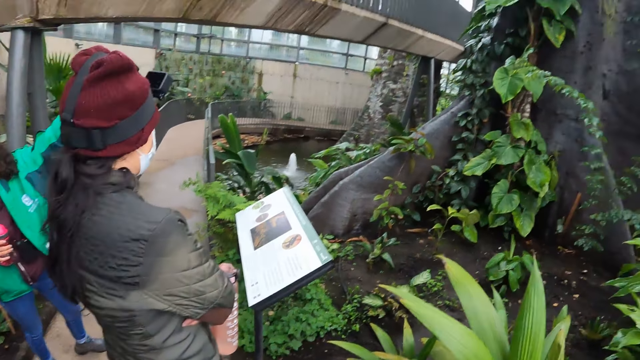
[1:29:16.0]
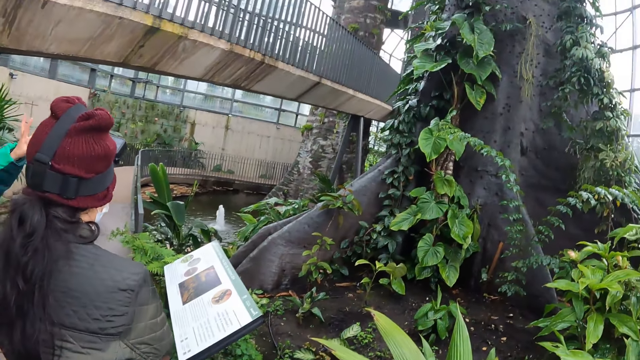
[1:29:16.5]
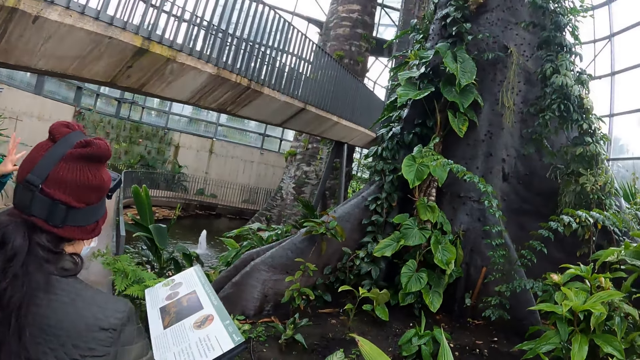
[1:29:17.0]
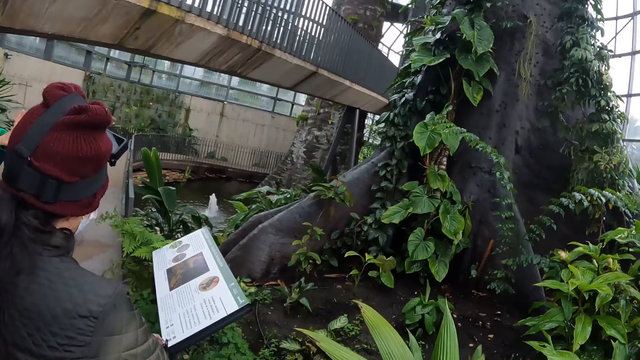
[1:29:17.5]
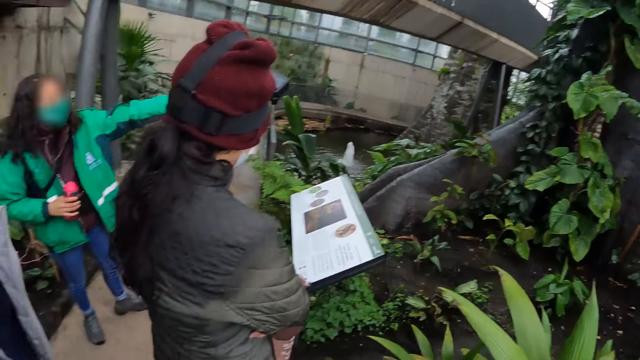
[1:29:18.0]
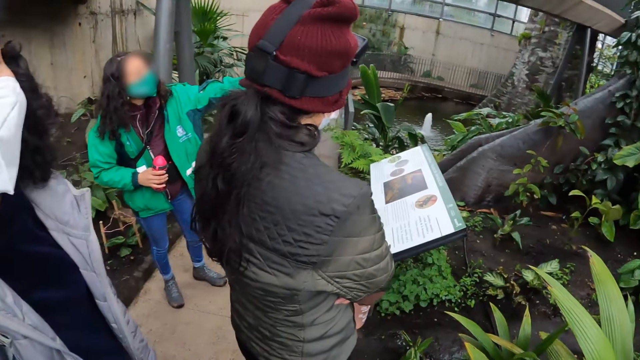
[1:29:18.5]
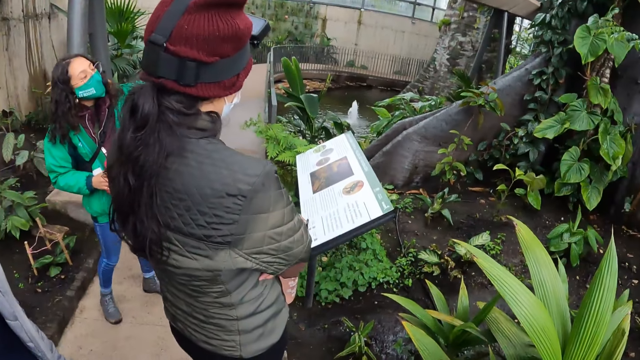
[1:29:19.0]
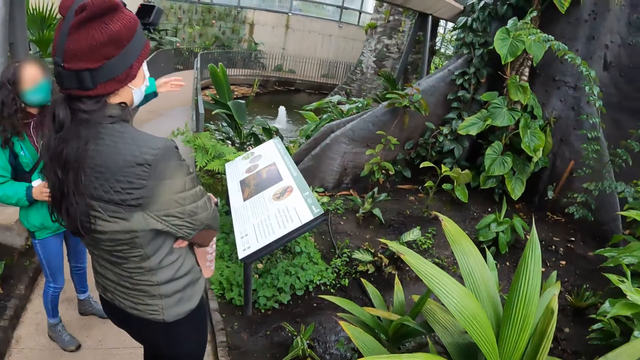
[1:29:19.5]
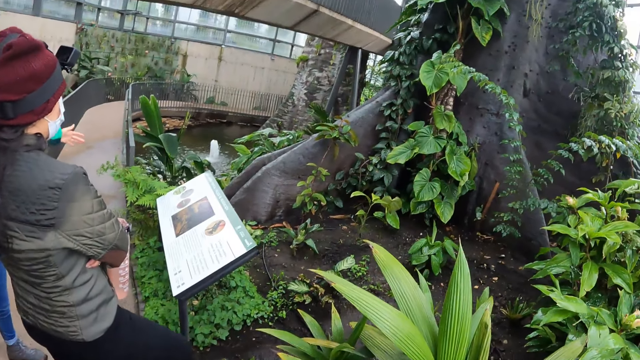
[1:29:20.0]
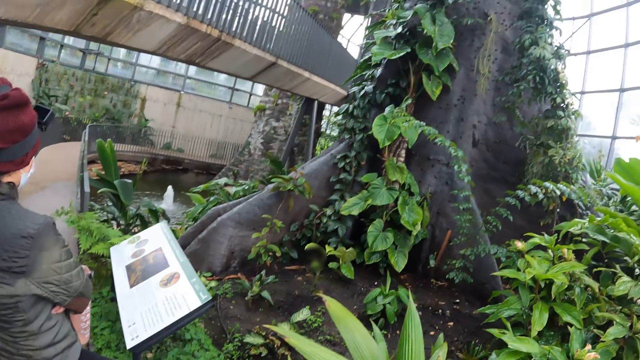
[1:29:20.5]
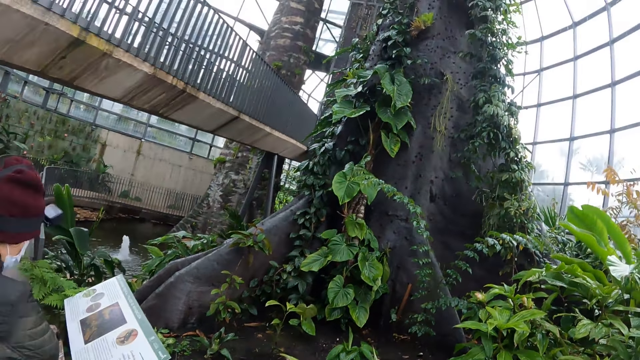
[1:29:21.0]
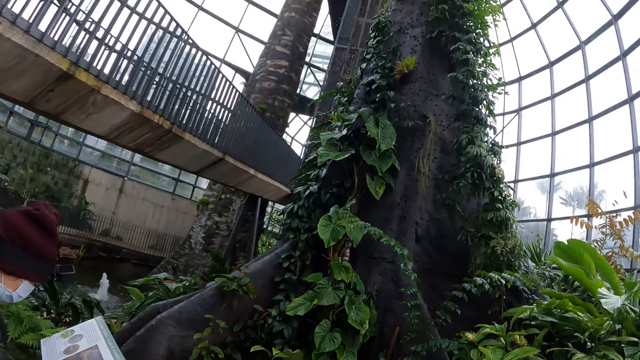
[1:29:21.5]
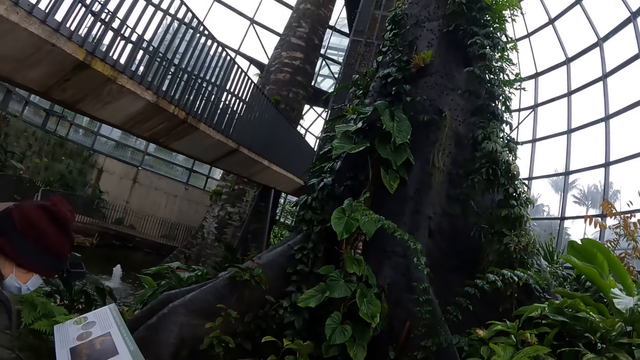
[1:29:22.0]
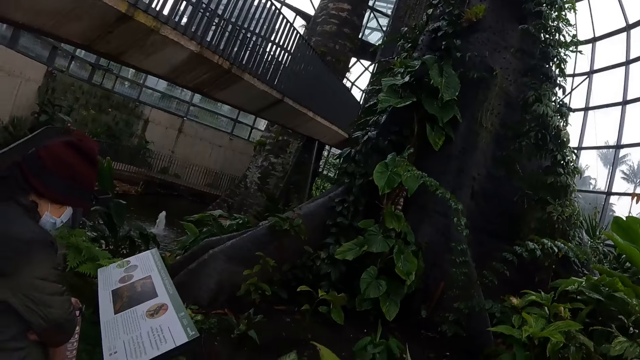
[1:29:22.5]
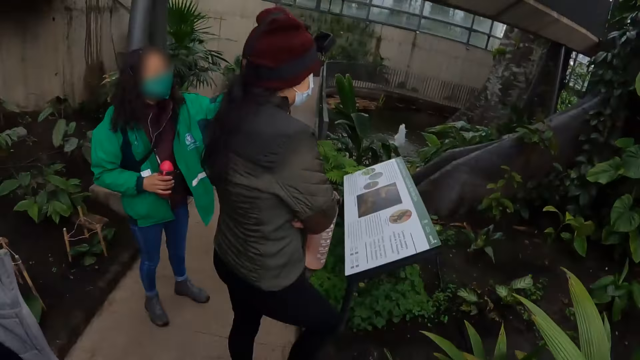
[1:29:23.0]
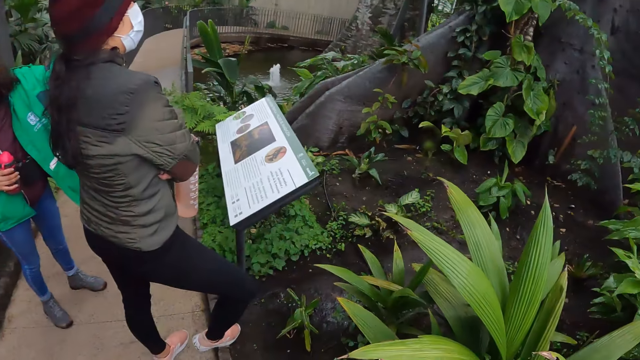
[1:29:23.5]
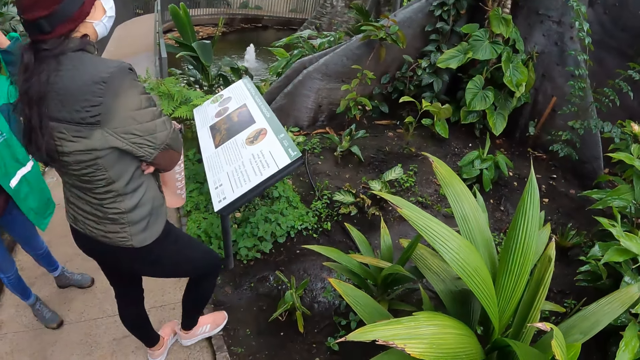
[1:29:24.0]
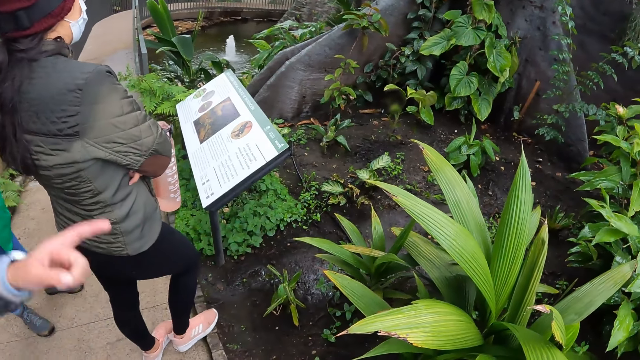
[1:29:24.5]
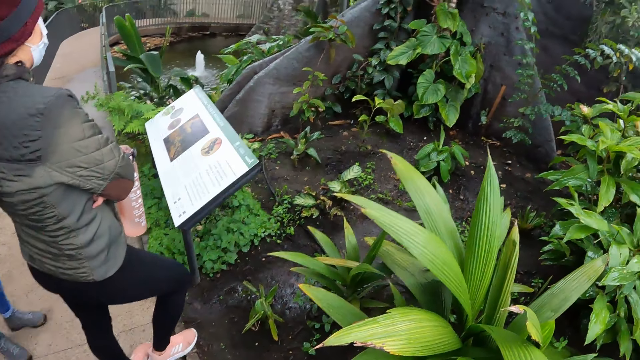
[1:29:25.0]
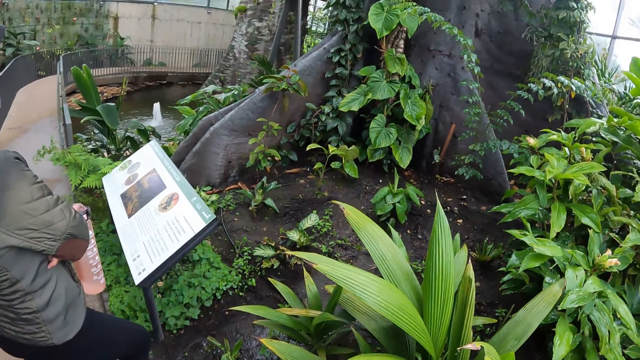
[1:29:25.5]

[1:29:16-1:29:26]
A lady points at a tree. The camera wearer looks around.

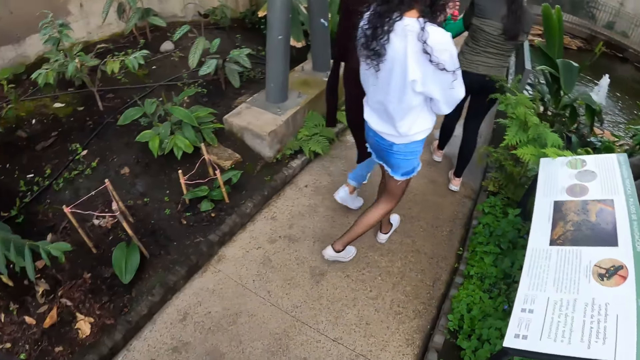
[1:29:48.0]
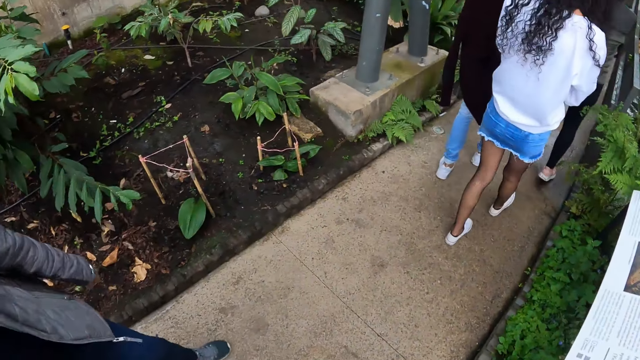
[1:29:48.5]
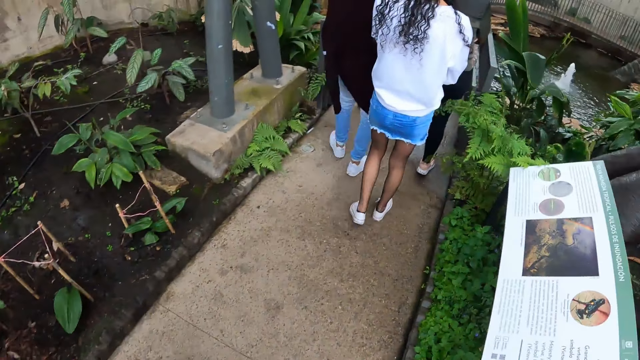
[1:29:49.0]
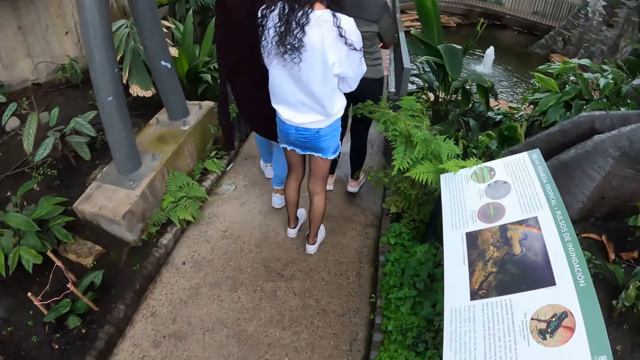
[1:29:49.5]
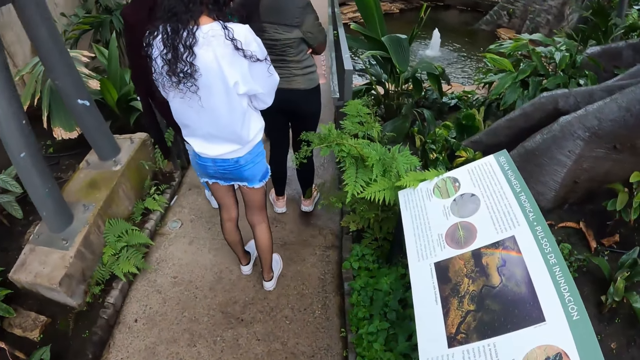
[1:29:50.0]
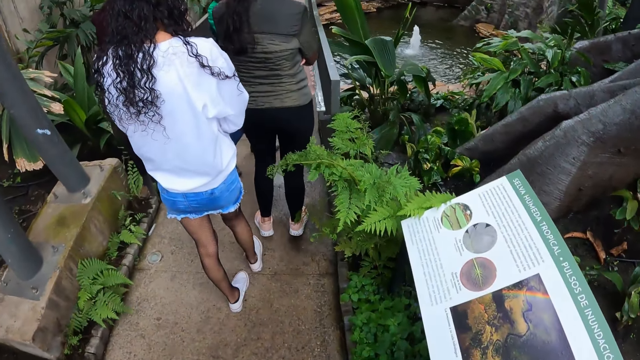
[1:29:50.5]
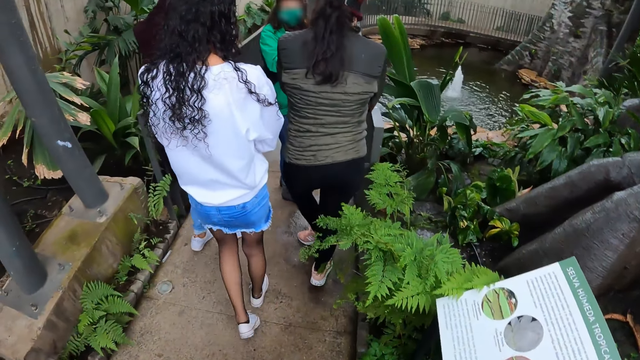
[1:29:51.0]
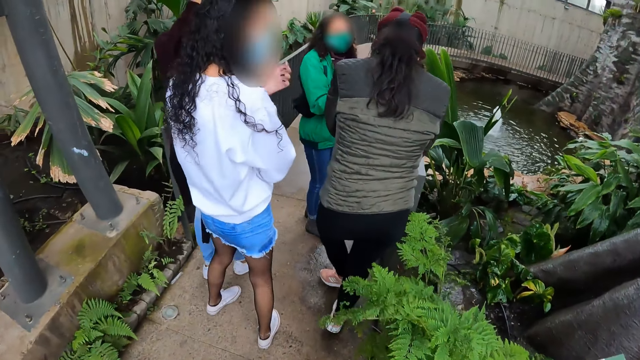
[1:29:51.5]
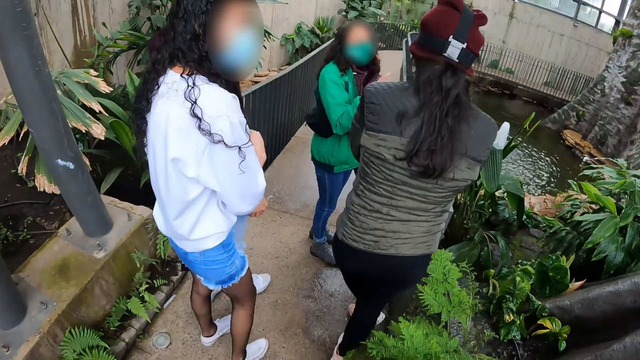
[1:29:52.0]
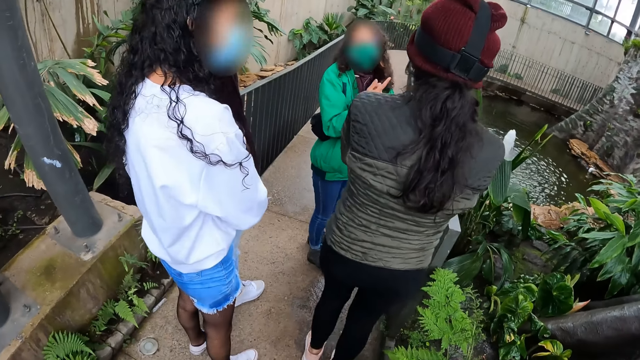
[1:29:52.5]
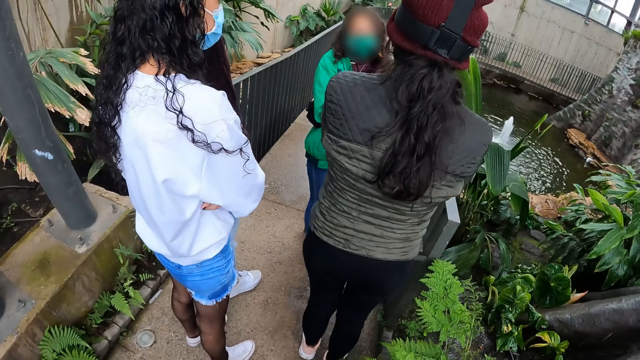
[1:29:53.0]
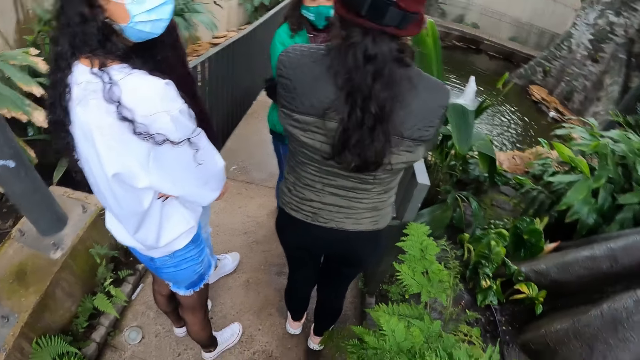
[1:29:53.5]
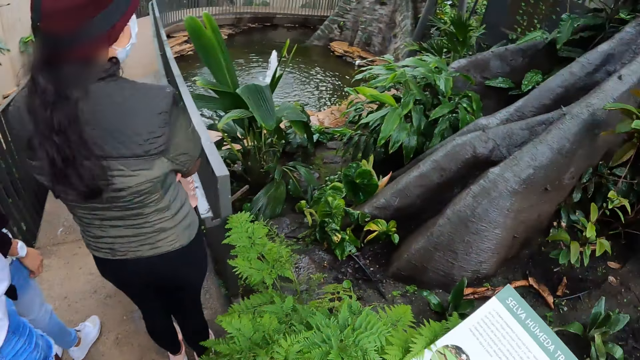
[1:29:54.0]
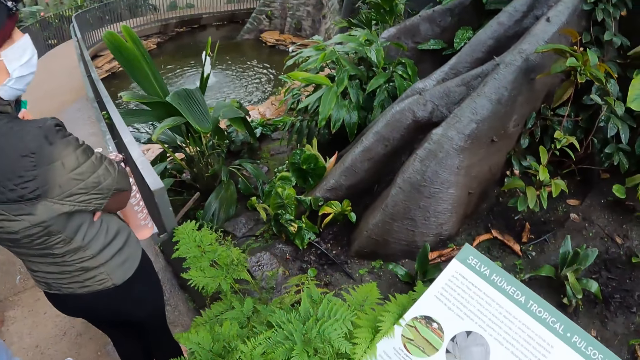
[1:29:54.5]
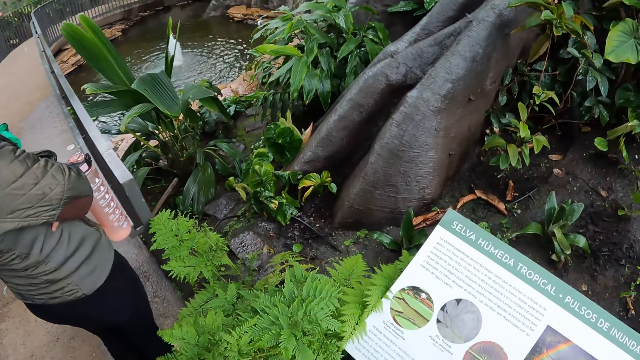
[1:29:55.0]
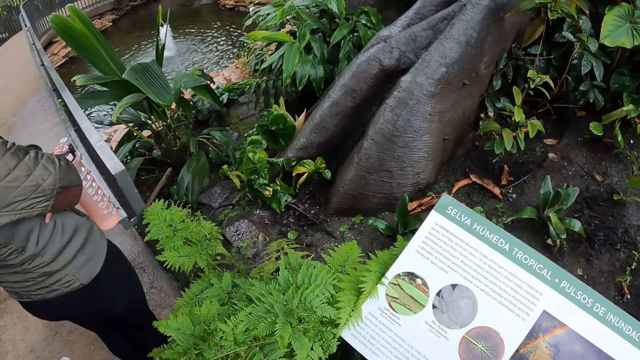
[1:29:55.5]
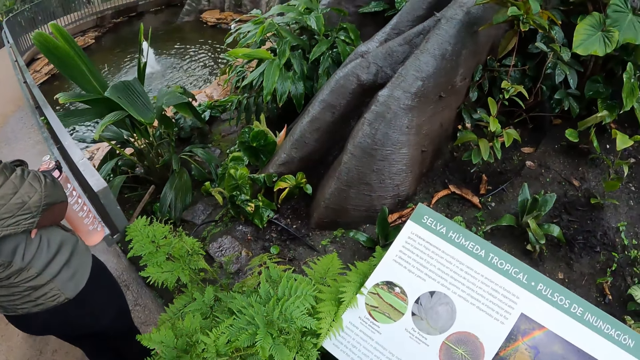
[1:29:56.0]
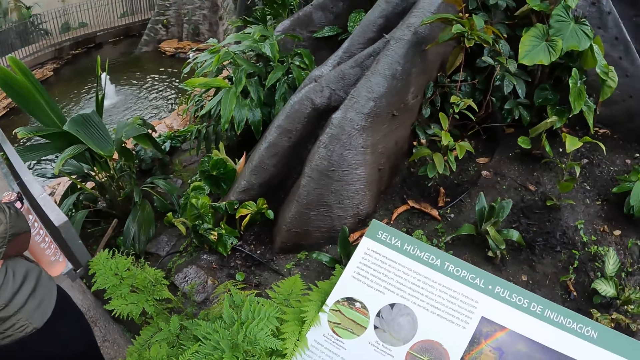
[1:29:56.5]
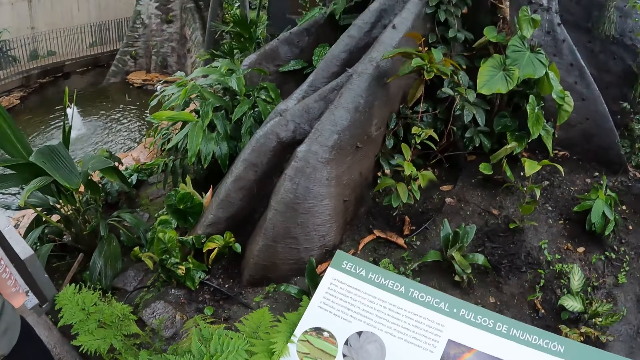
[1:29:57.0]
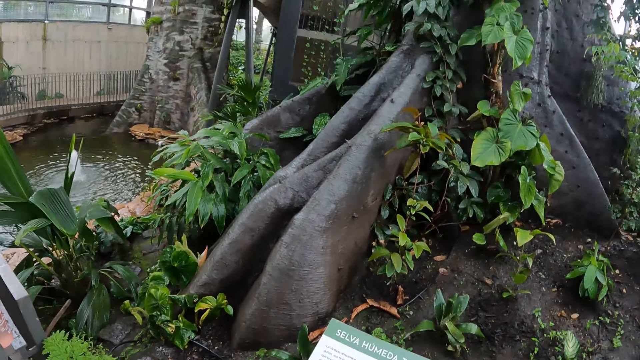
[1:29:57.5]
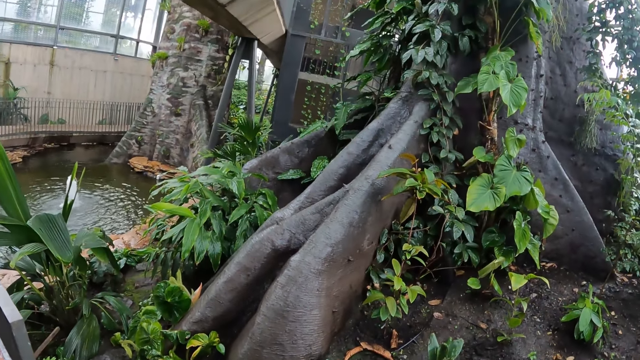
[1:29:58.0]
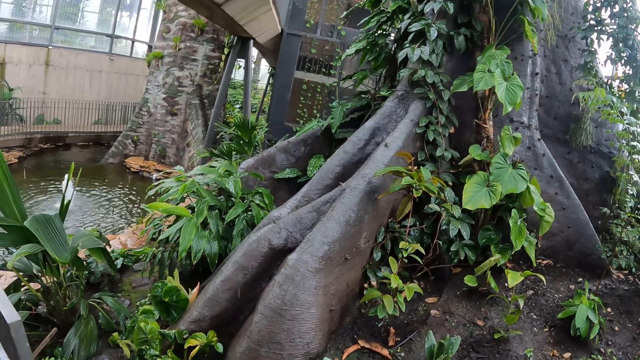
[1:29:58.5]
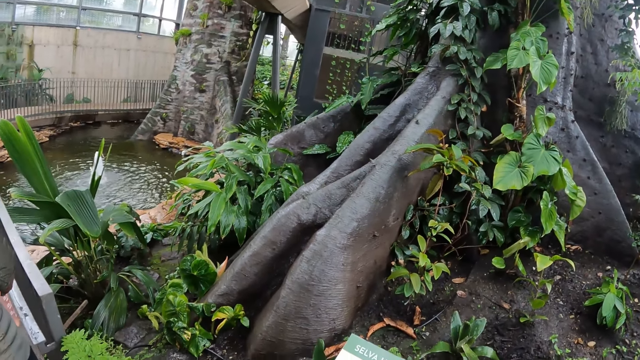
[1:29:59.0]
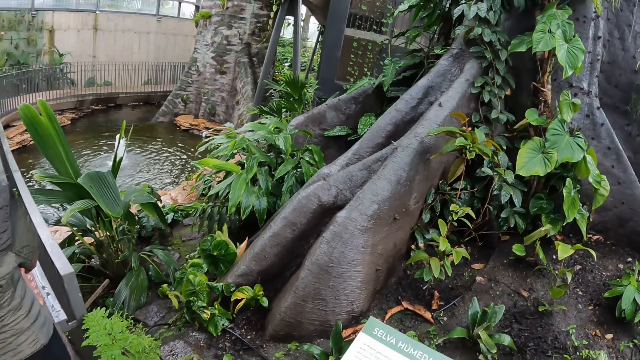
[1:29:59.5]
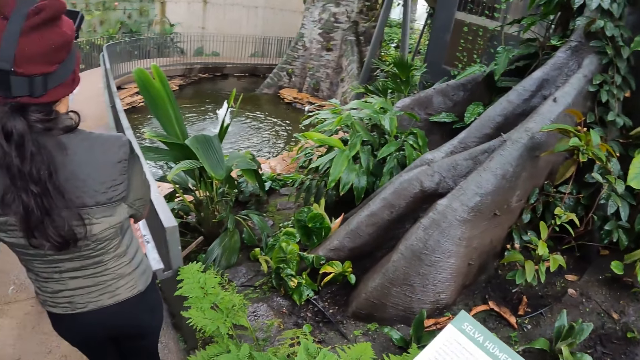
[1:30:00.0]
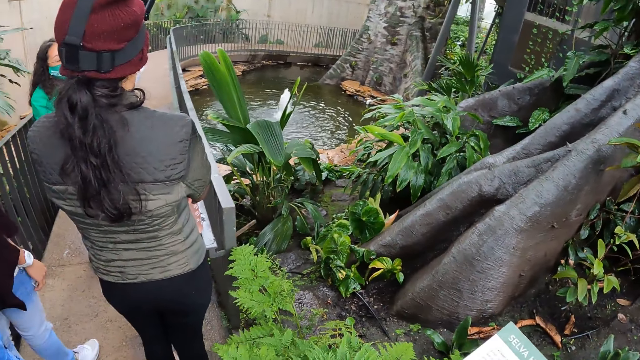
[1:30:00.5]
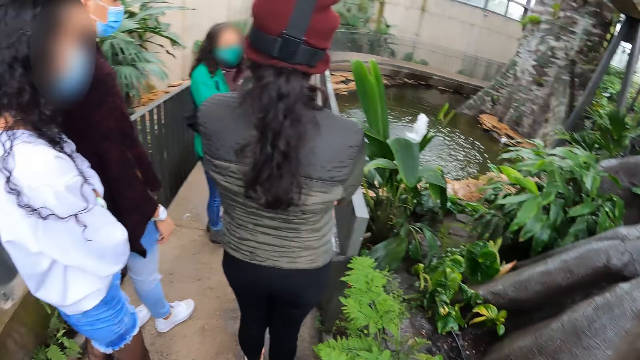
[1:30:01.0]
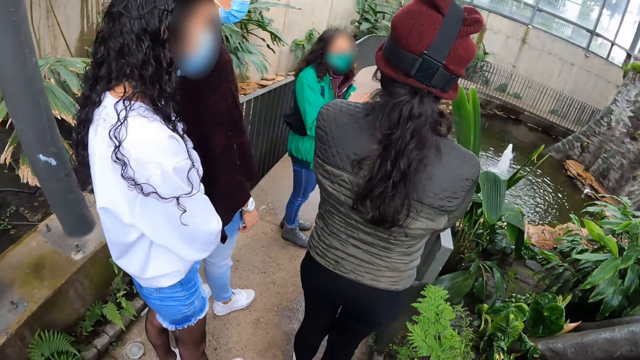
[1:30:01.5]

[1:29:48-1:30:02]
The camera wearer walks around. They look around.
